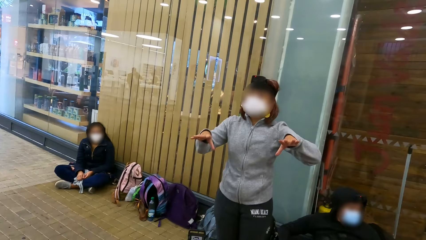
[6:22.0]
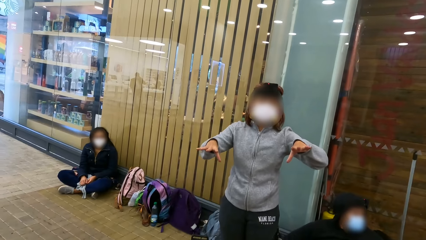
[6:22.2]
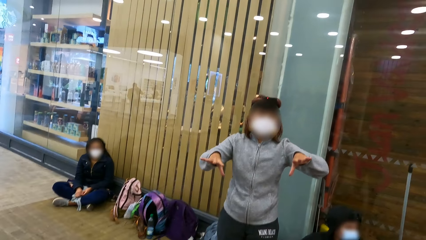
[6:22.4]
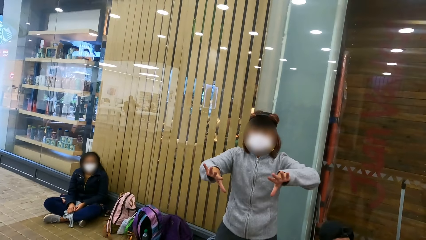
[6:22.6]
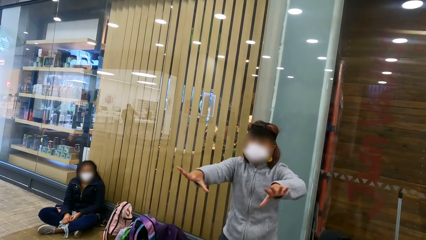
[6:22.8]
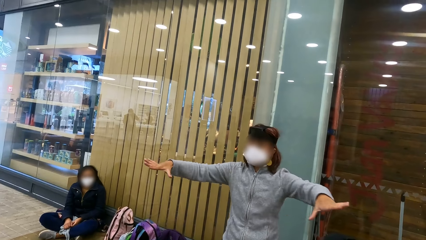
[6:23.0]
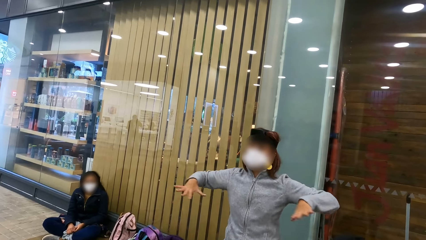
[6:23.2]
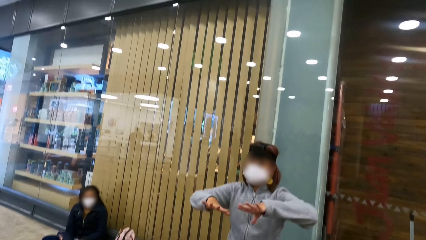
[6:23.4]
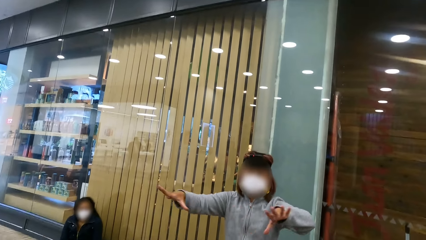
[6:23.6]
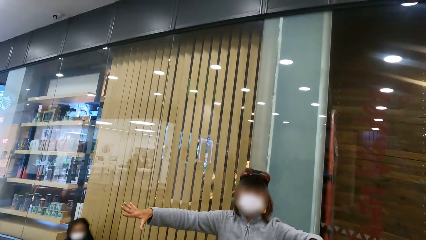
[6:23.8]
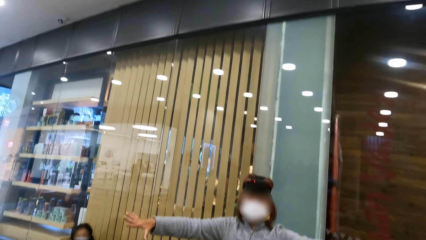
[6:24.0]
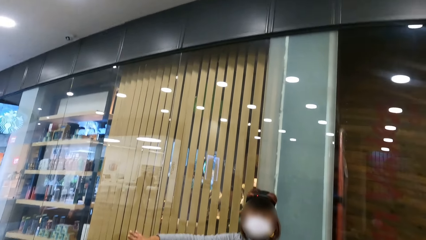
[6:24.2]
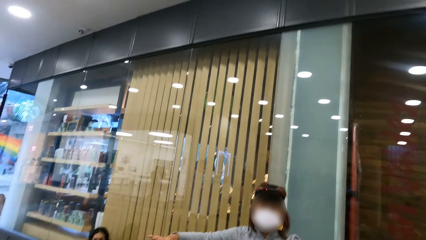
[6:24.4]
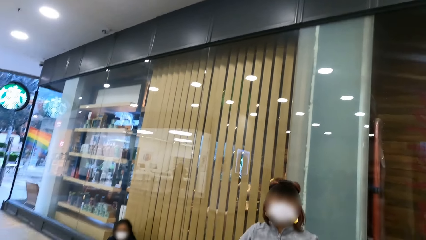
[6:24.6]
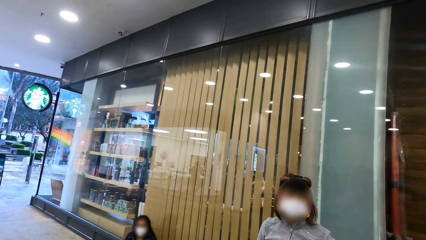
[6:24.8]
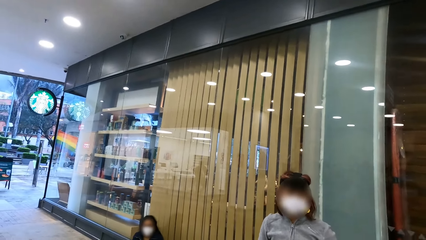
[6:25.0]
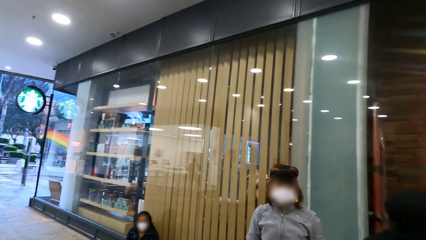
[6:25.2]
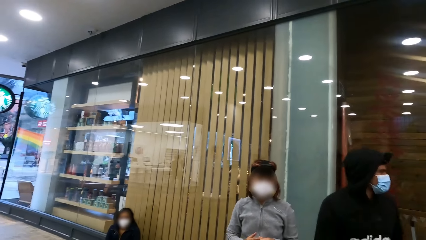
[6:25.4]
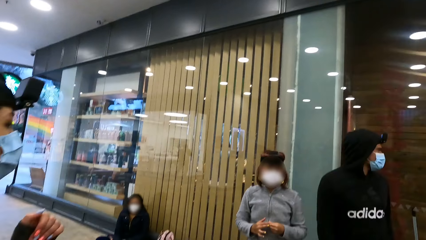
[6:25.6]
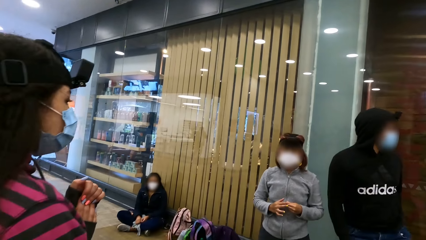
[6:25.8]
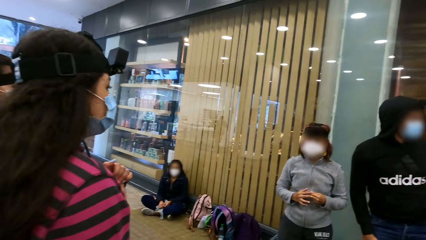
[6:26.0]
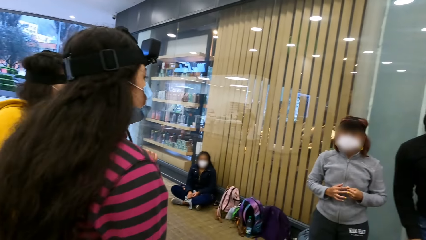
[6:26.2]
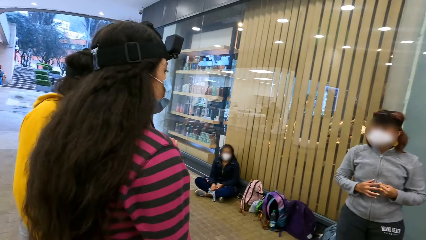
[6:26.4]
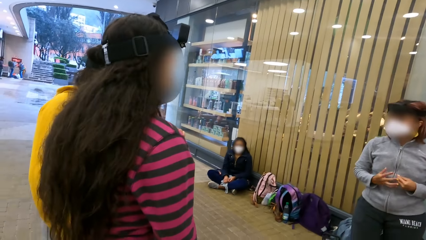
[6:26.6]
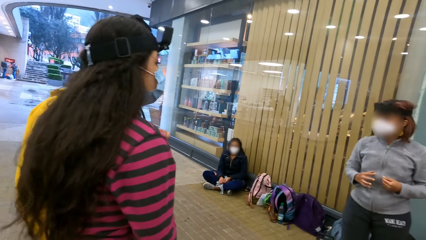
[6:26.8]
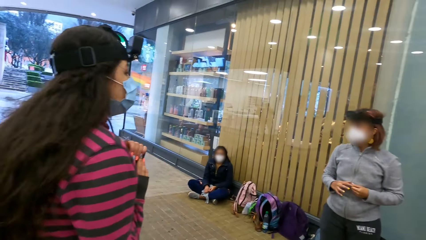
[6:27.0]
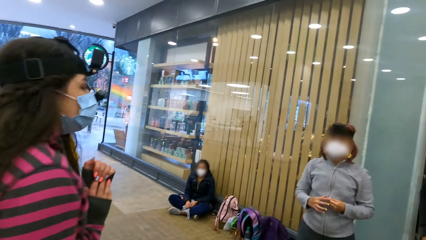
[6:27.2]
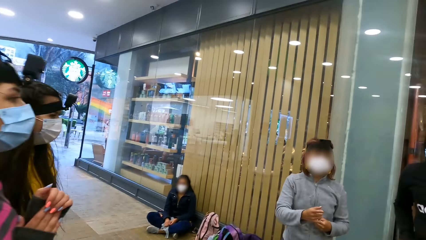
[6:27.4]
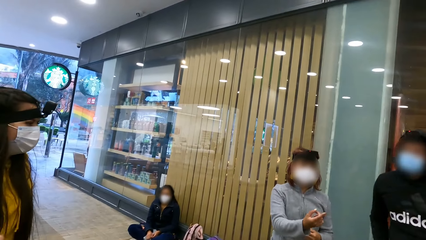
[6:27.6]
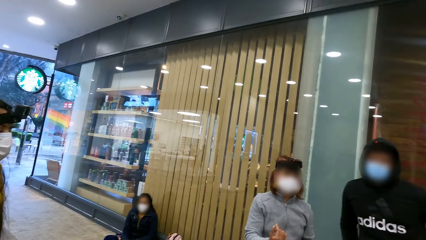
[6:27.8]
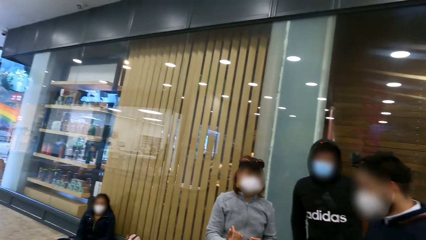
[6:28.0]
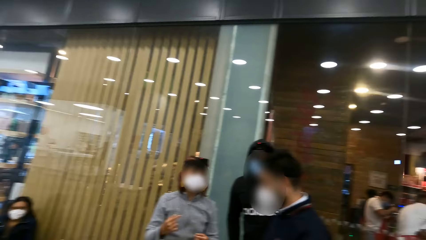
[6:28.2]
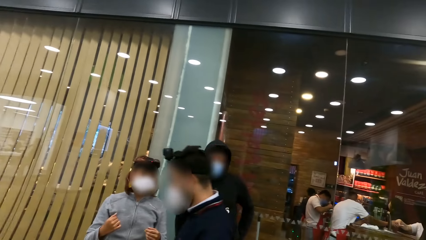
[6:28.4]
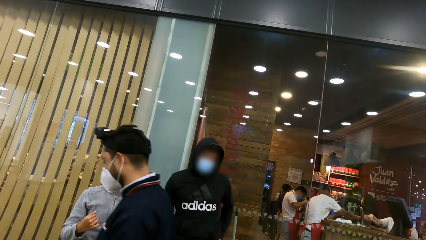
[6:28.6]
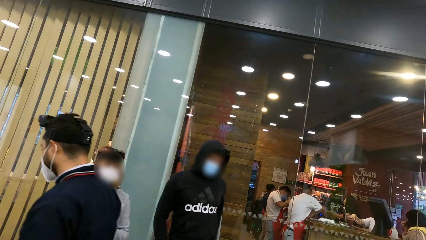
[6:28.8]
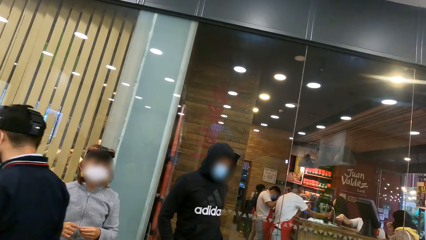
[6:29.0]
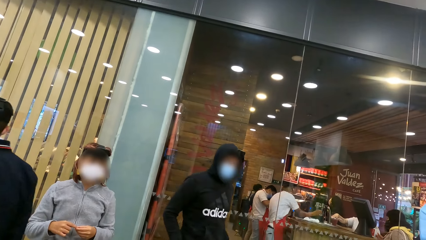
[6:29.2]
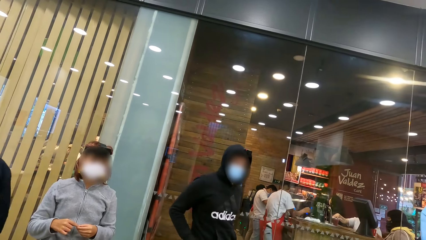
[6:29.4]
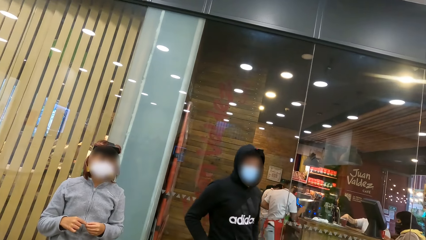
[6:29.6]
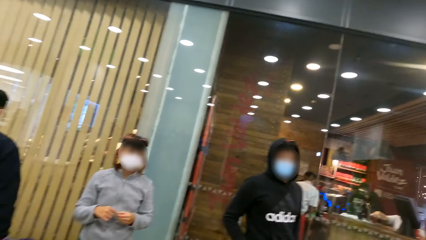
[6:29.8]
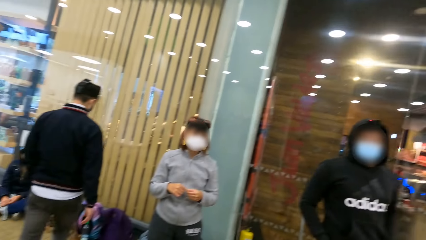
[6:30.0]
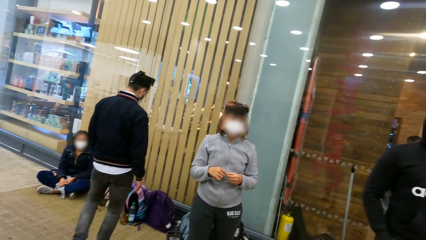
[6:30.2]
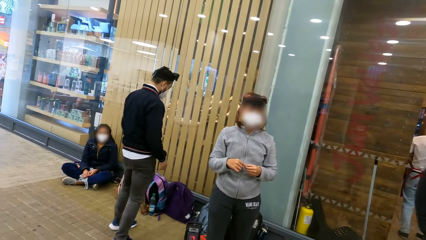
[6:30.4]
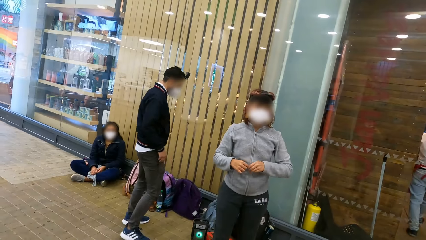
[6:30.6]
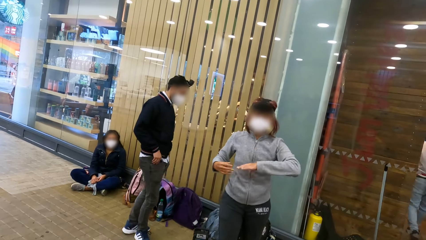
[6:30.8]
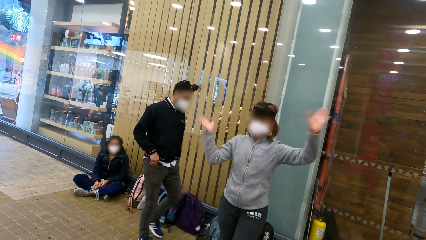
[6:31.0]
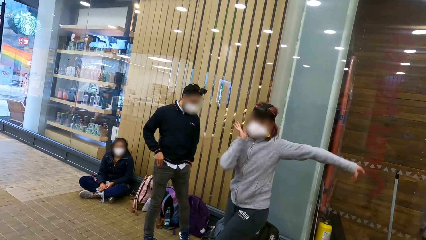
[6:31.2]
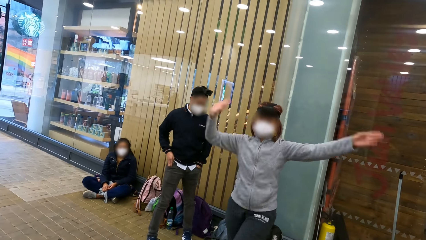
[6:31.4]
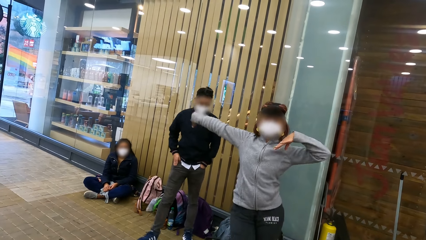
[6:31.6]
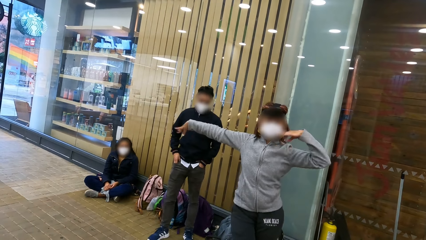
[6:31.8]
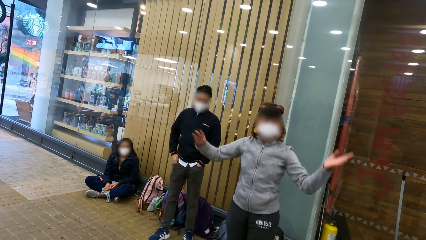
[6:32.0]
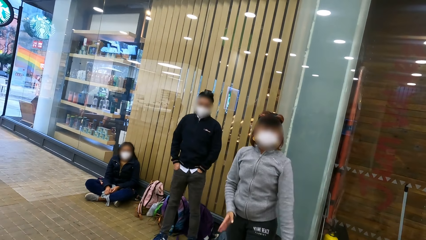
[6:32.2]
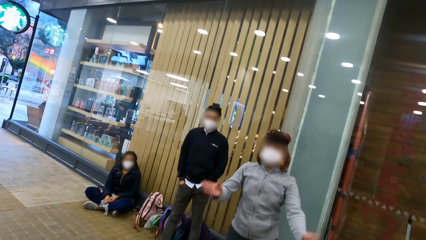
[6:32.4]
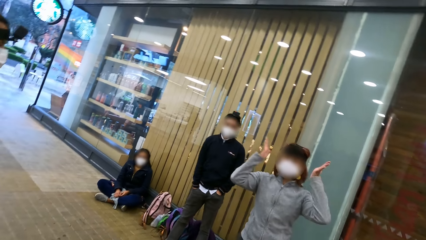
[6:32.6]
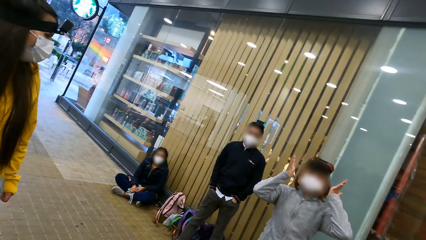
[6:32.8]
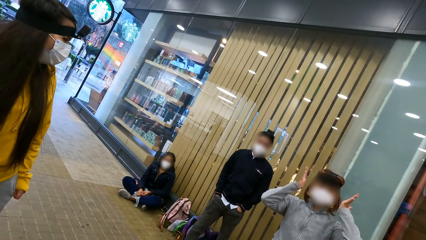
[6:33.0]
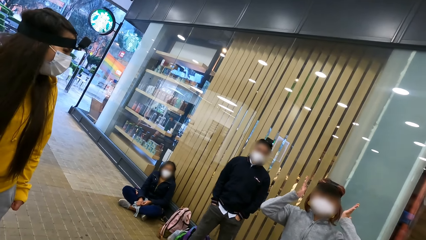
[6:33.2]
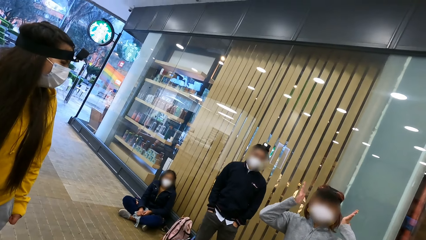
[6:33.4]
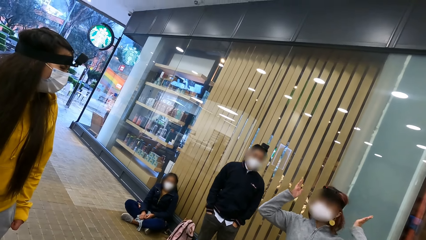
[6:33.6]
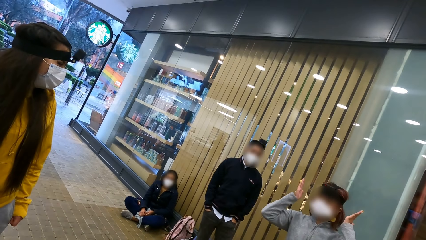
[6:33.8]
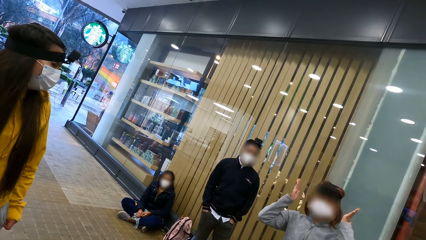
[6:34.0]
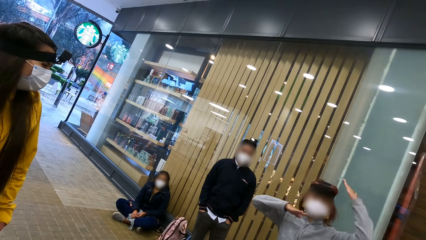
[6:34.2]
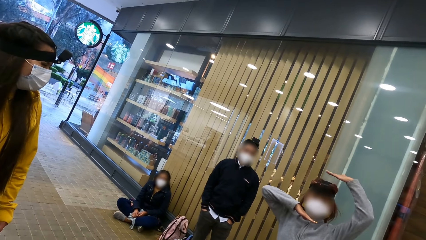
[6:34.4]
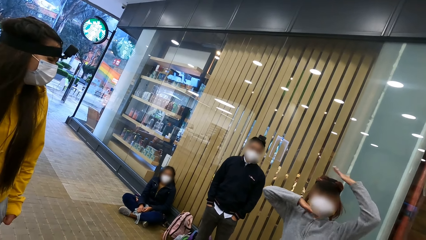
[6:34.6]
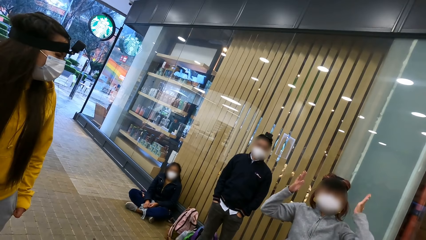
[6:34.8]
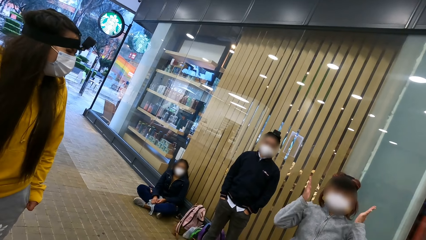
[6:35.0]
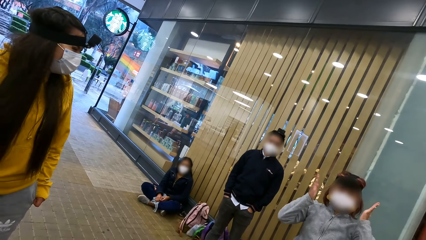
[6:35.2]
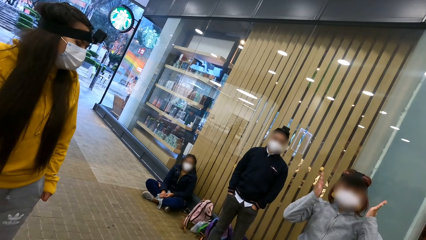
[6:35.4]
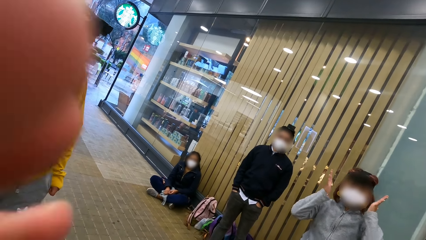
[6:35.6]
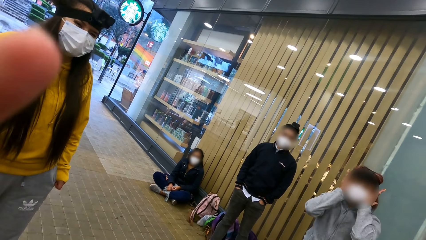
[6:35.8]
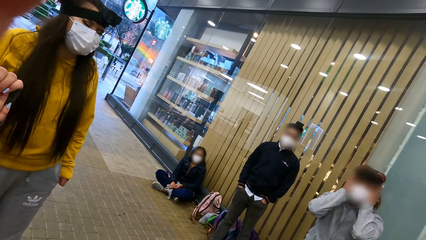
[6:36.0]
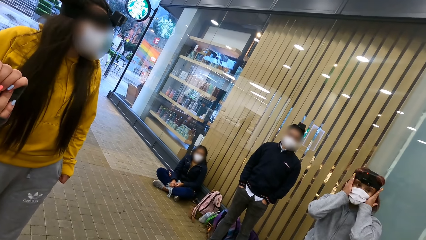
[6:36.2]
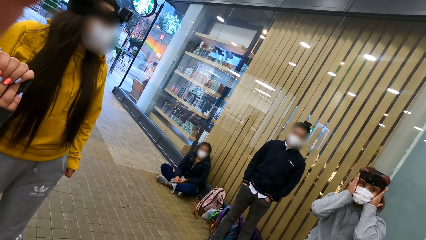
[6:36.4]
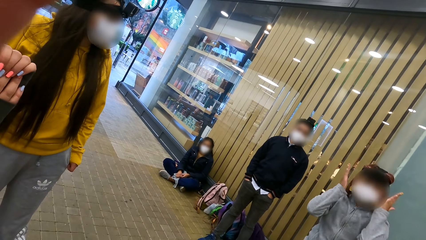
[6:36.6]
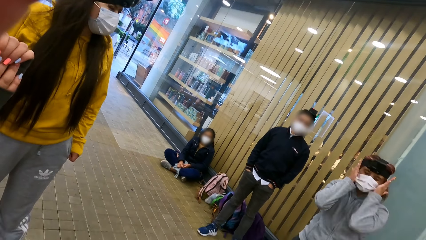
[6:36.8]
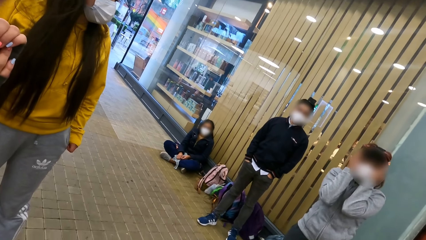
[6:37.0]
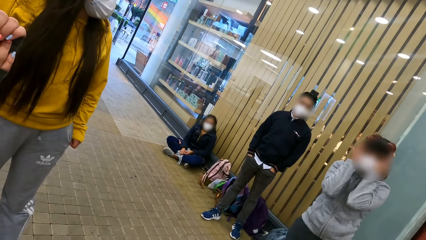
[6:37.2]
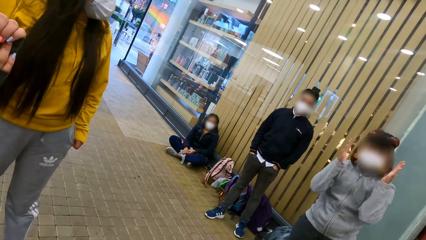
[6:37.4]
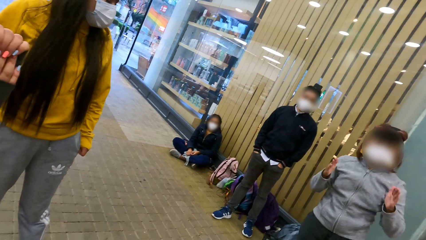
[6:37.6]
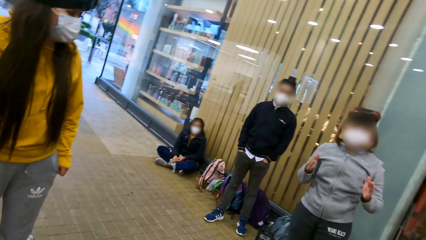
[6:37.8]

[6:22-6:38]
The camera wearer converses with a woman. They lift up the hand.
